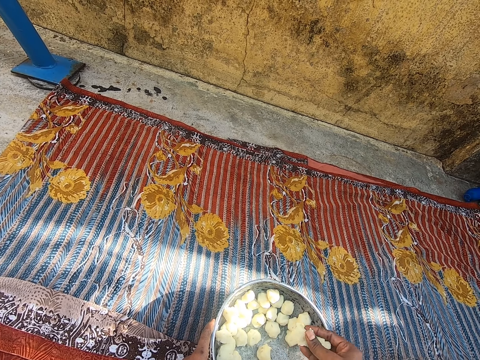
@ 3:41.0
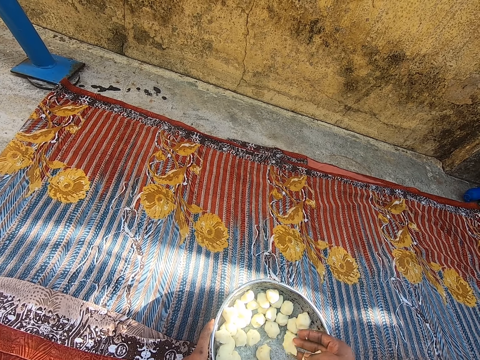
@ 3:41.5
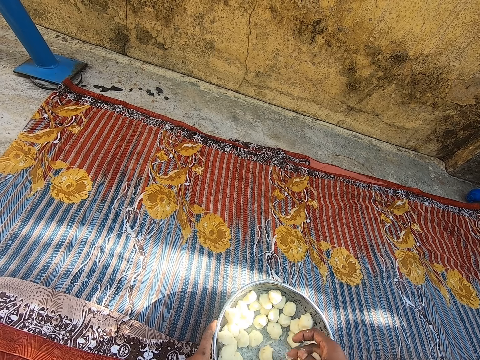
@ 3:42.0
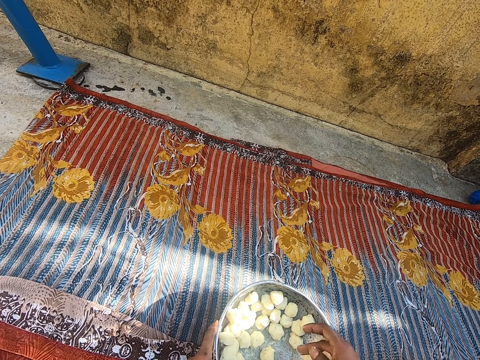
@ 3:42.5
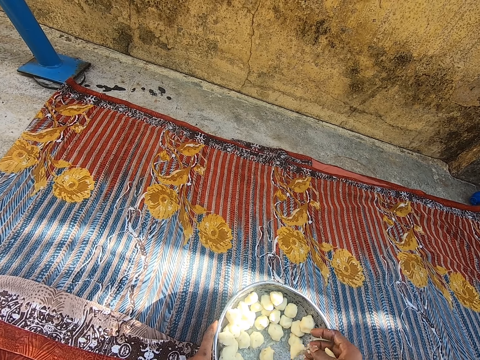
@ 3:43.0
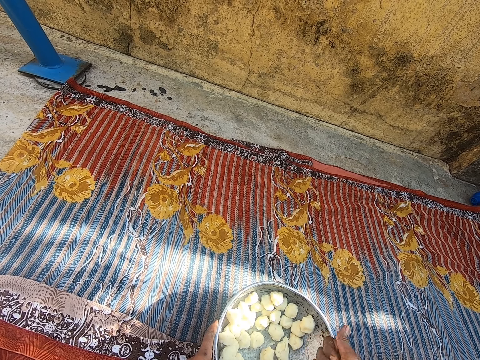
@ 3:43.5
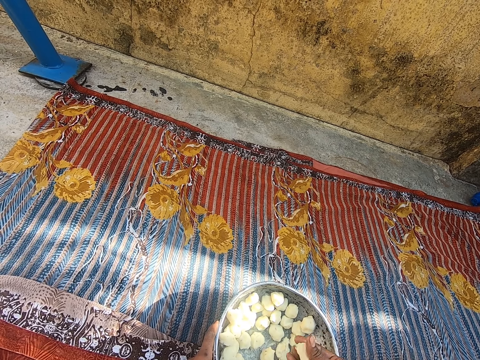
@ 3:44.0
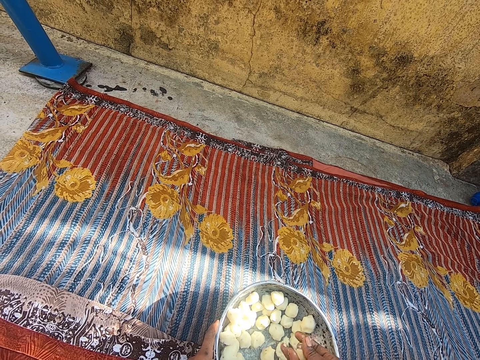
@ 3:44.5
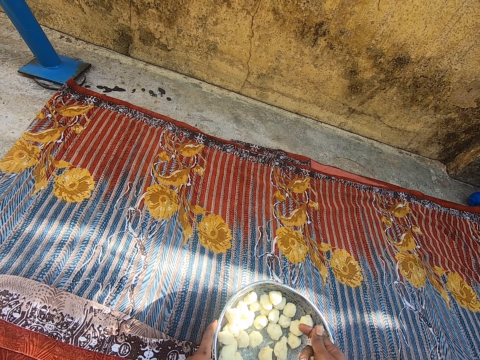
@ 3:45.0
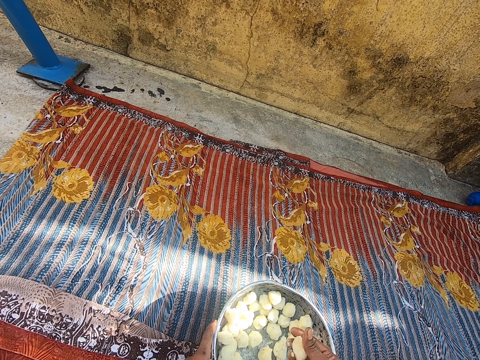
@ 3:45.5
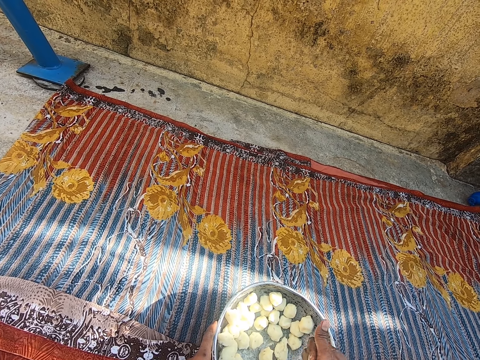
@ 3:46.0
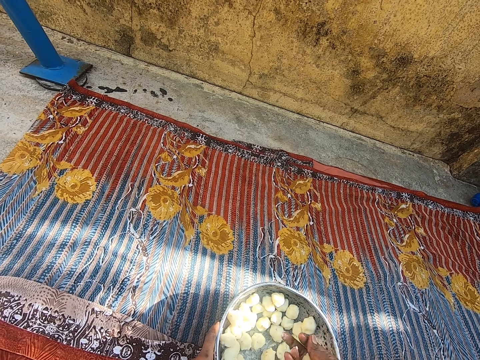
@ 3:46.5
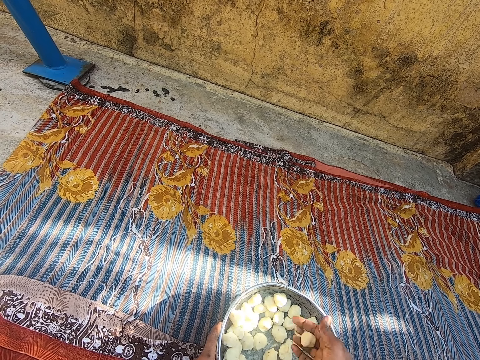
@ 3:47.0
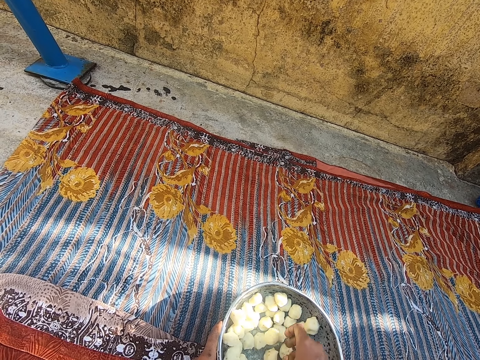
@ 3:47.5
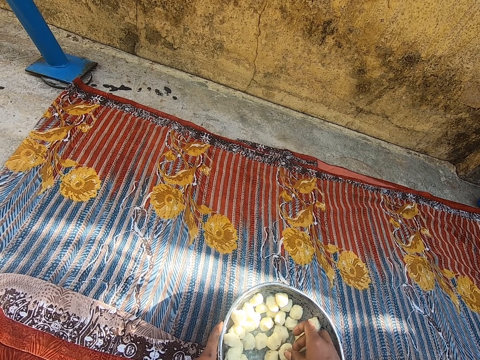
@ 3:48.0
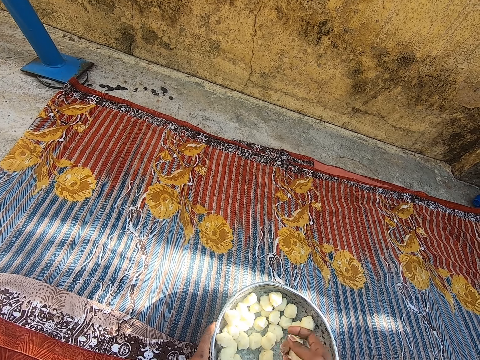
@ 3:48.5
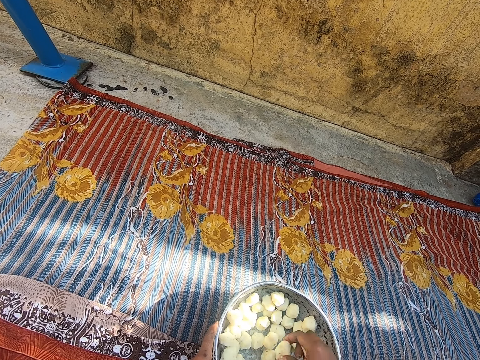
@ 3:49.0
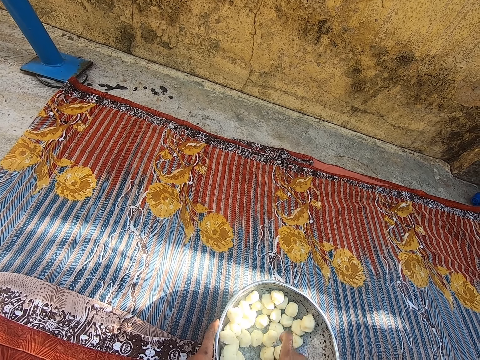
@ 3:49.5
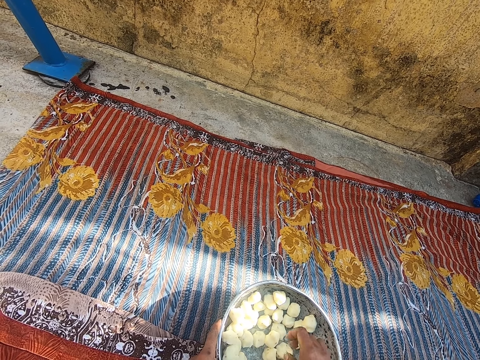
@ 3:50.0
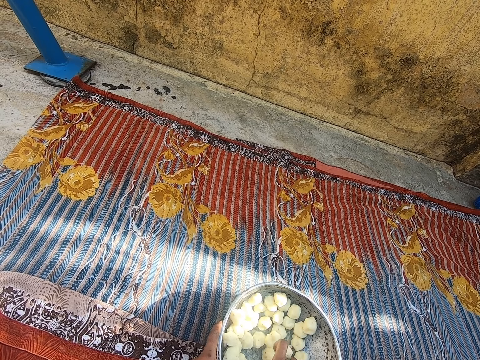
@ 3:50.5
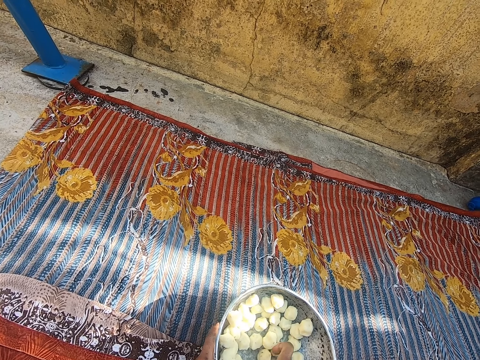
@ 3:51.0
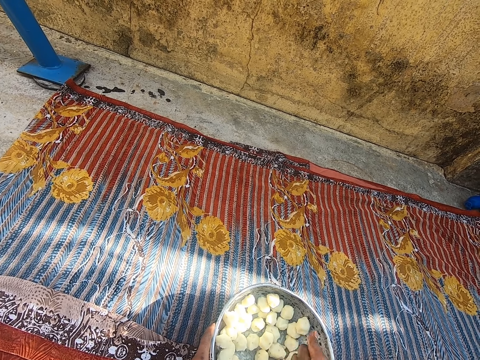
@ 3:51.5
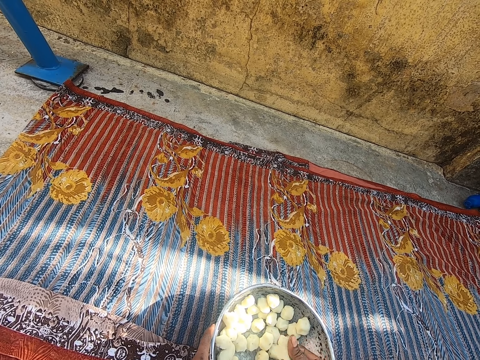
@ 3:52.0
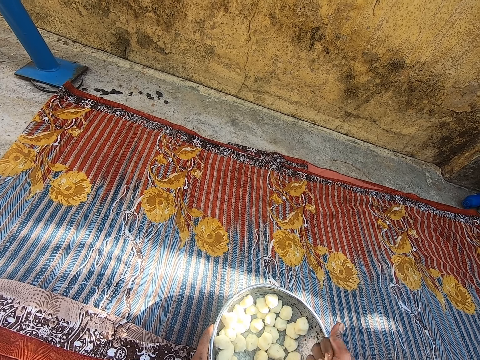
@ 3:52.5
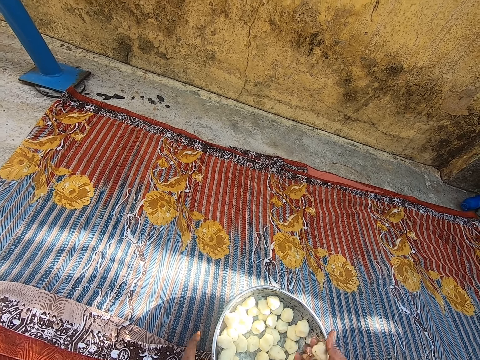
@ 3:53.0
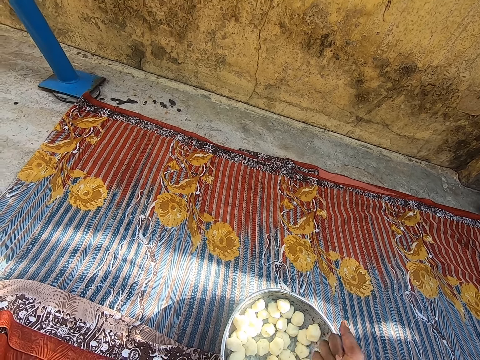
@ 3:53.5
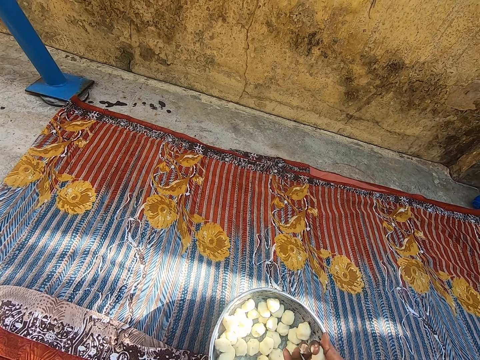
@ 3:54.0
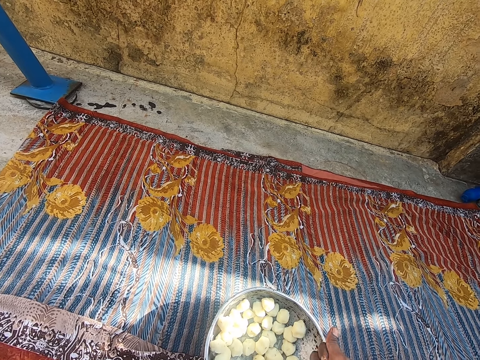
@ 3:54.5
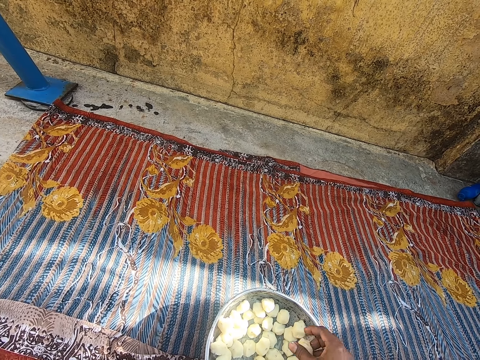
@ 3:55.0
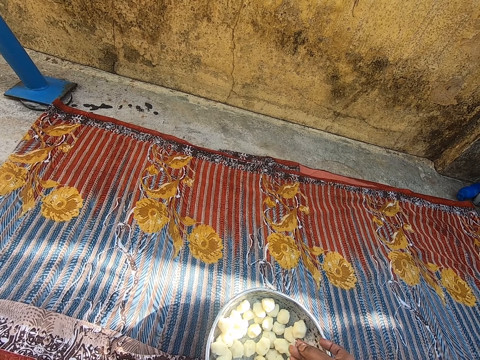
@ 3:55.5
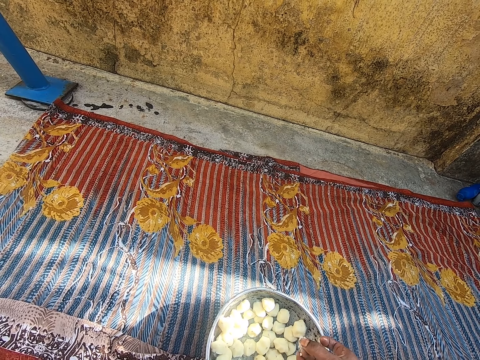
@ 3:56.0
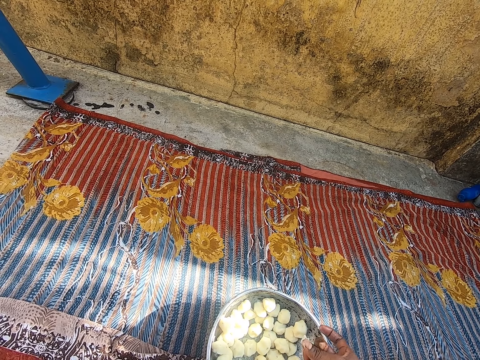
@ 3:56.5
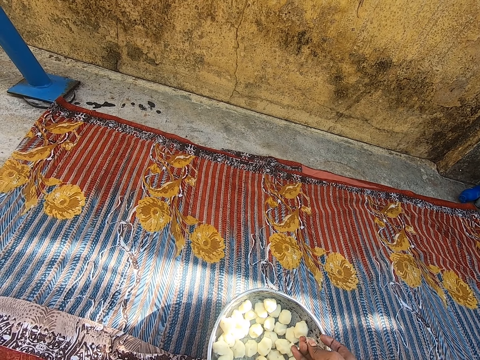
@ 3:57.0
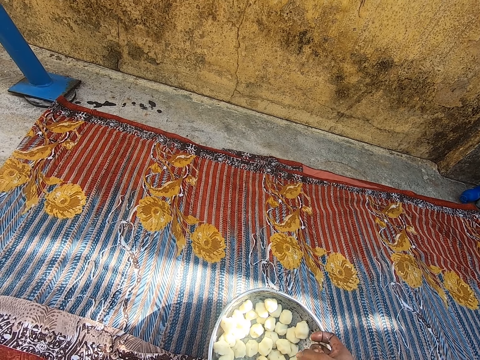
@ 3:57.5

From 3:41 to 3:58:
The camera wearer picks the dough from the pot. She rolls the dough with her hand. She places the dough on the pot. She picks the dough from the pot. She rolls the dough with her hand. She places the dough on the pot. She removes the dough from her hand.

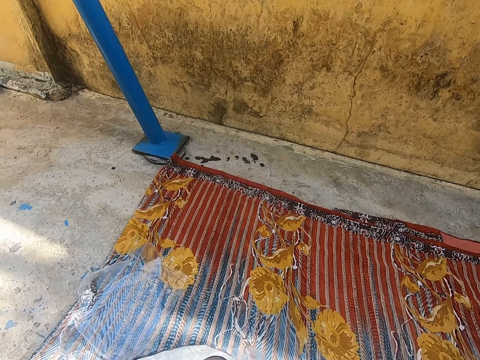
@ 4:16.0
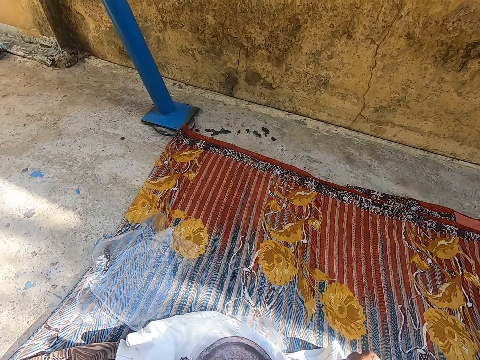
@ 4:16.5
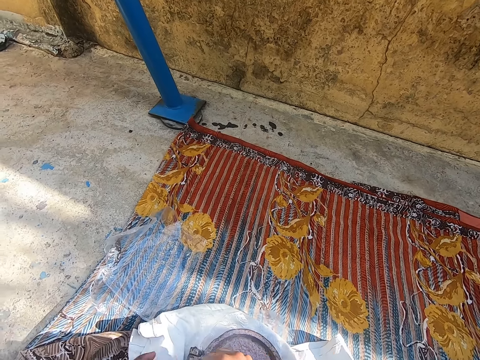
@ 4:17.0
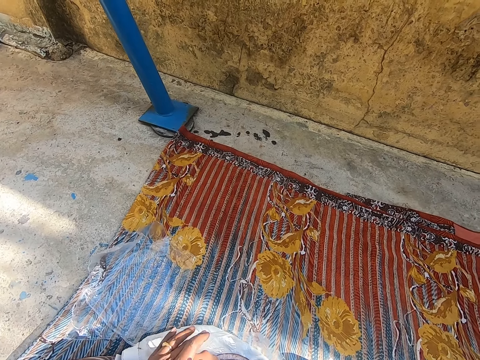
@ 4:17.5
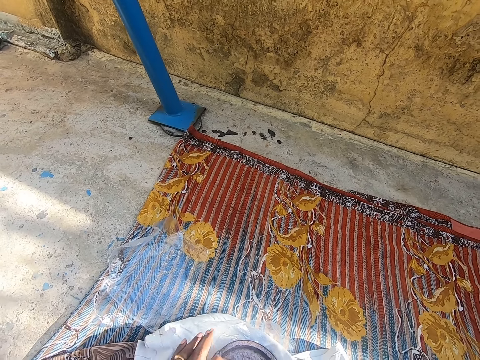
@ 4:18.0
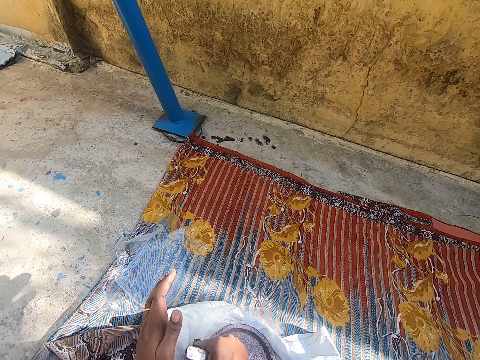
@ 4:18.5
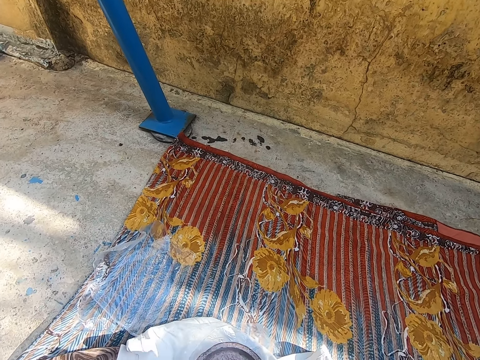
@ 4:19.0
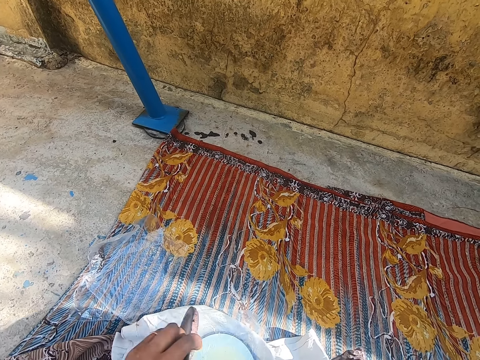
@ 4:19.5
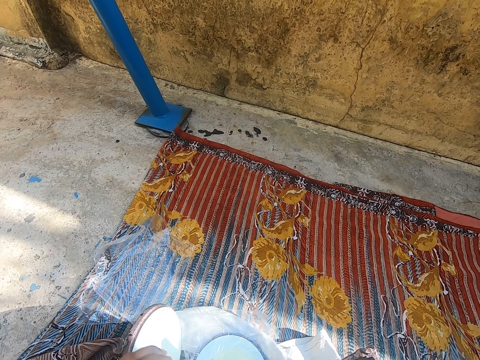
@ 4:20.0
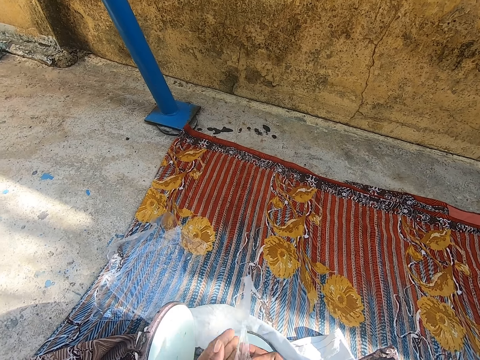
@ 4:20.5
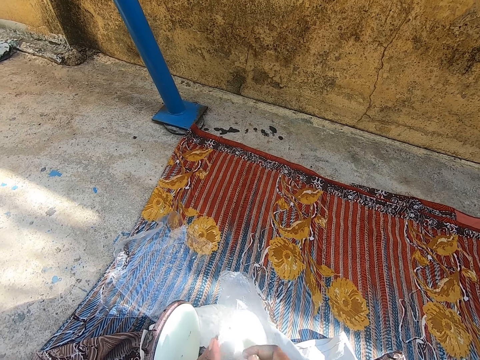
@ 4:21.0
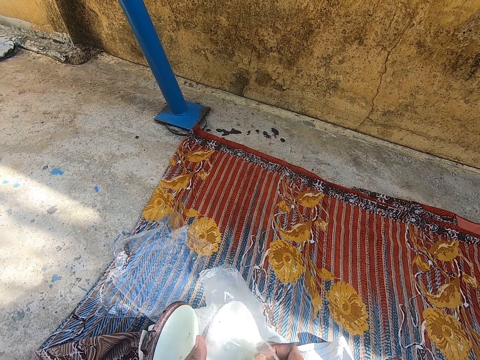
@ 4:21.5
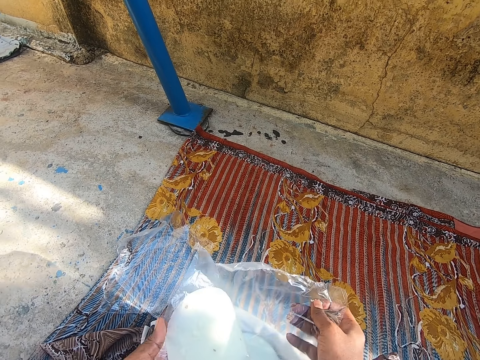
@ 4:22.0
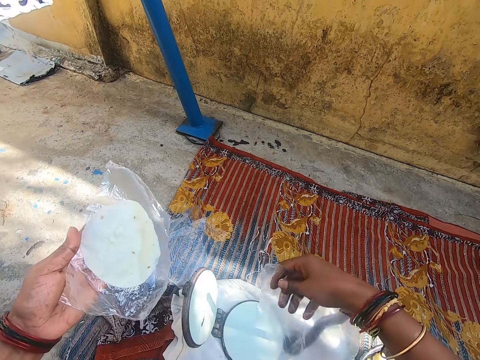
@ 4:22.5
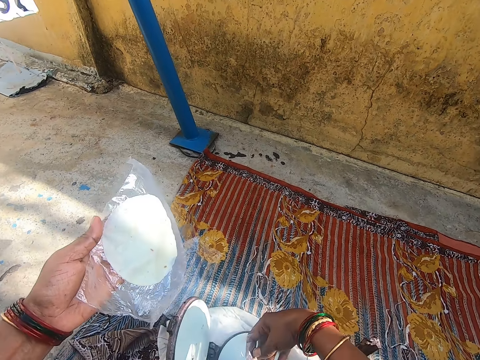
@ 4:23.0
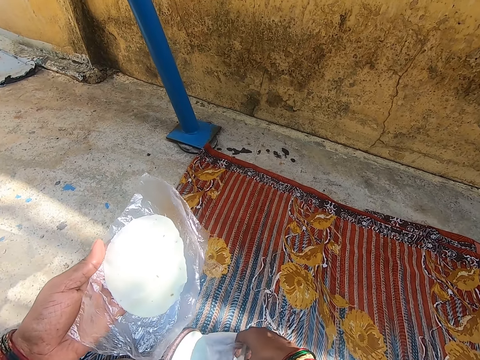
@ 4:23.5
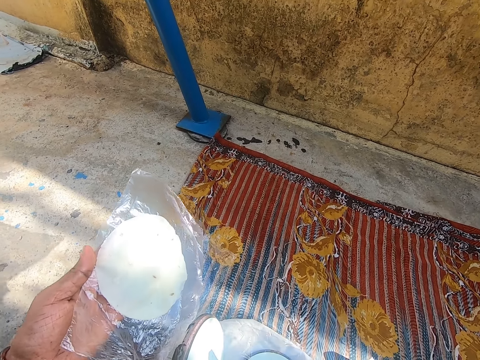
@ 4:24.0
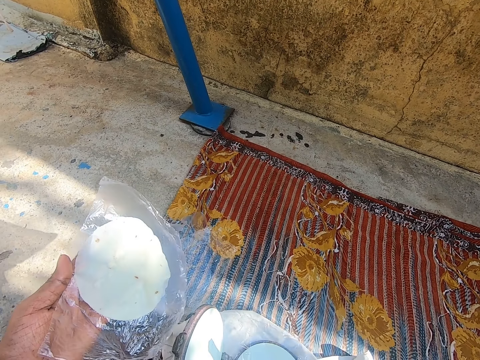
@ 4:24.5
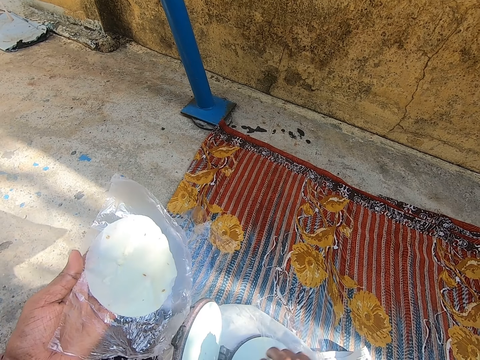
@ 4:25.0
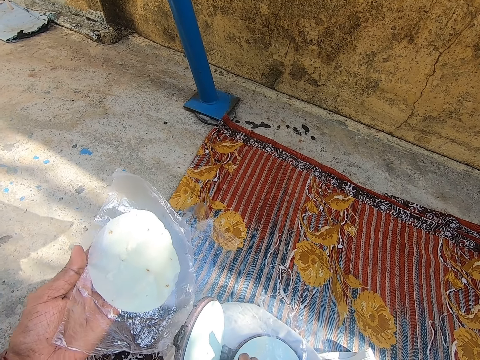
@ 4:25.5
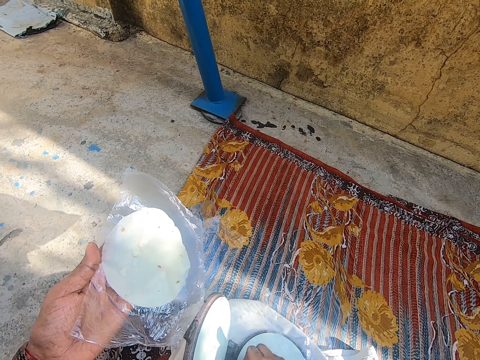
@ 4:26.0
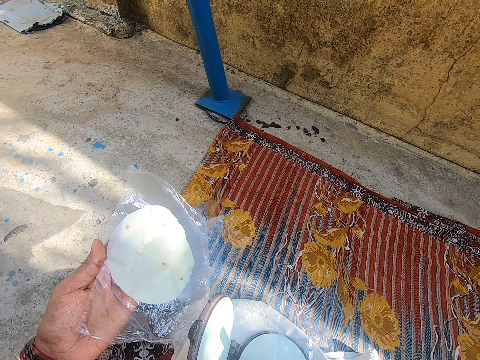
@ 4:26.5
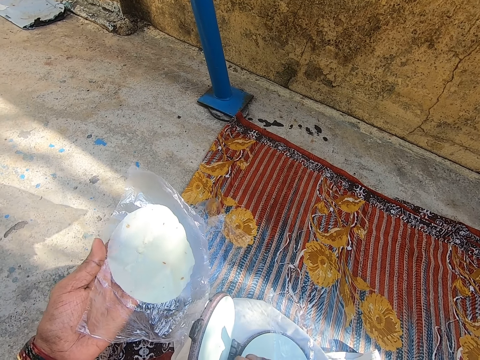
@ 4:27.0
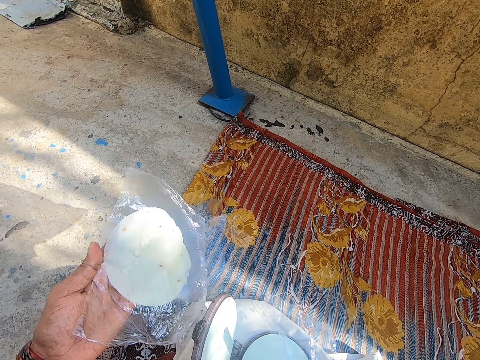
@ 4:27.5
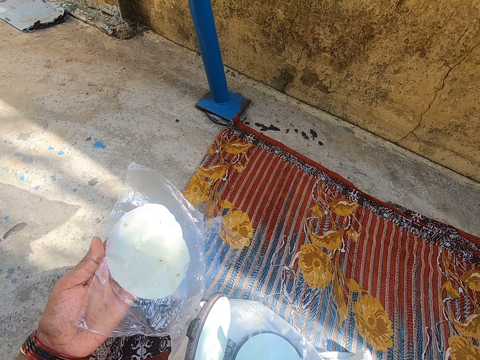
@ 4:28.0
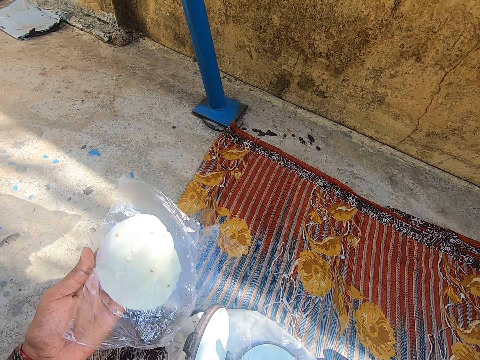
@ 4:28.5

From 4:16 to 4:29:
The camera wearer puts the dough on the machine. They remove the polythene bag from the flatbread maker. They remove the dough from the polythene. They fix the tortilla on the machine.
